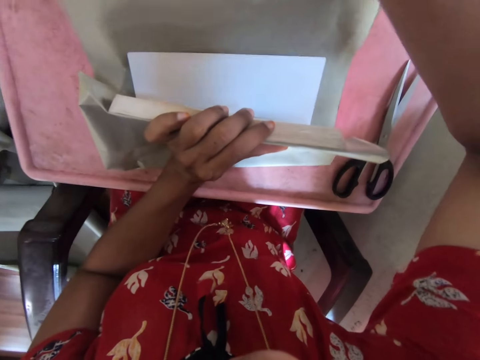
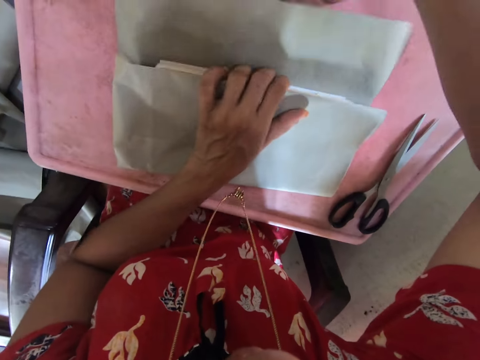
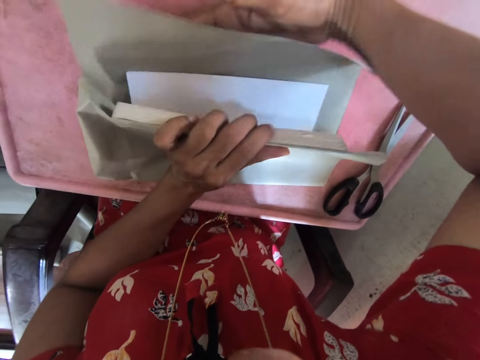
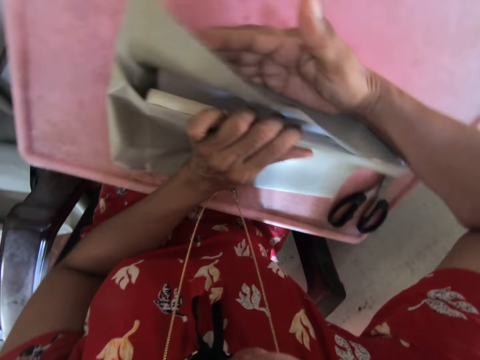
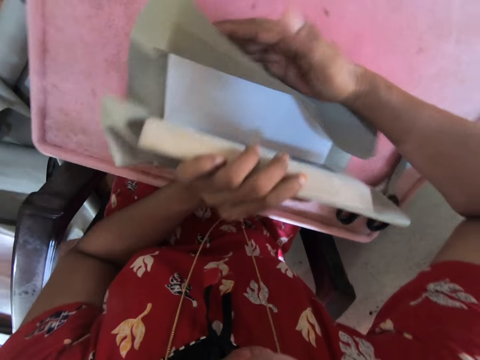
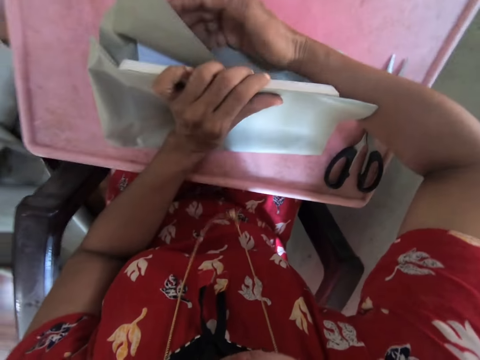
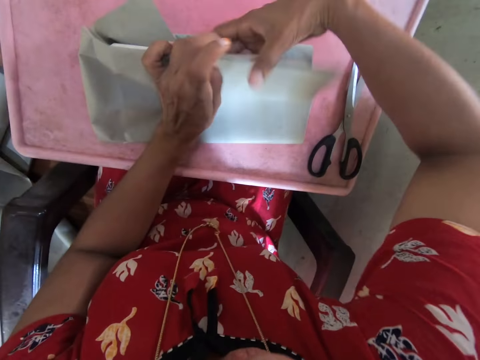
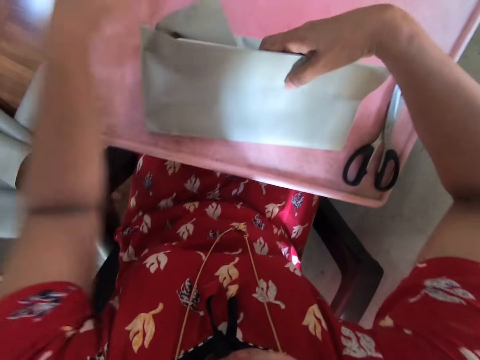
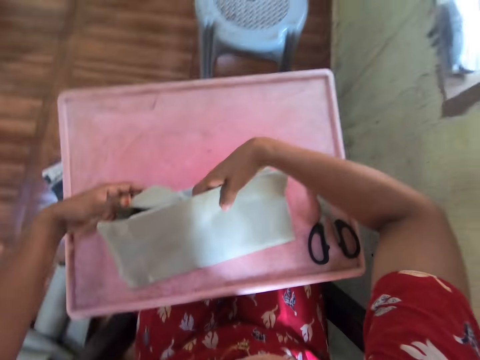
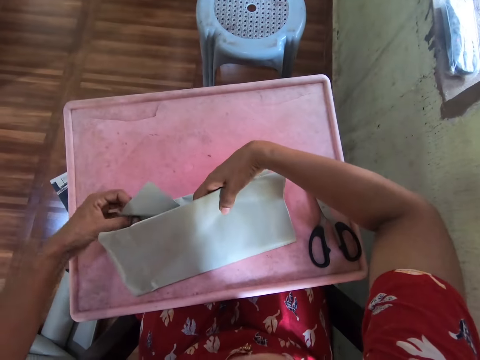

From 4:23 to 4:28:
The camera wearer folds the cardboard with her right hand.

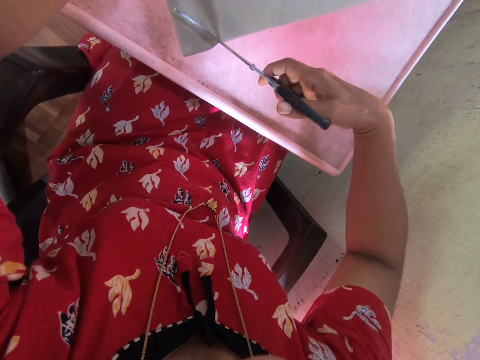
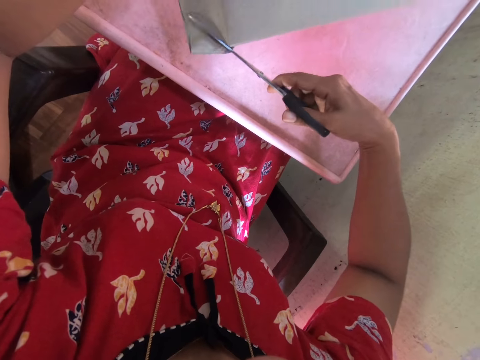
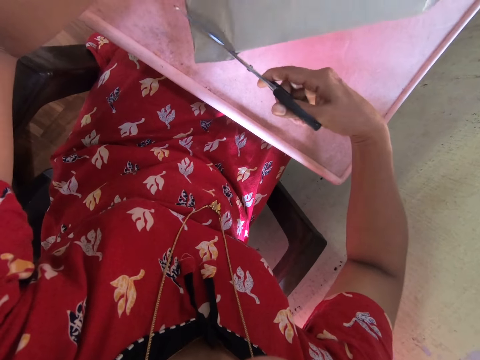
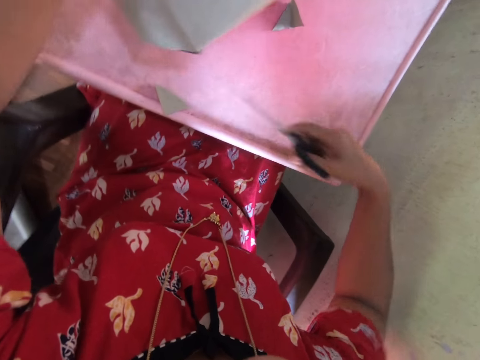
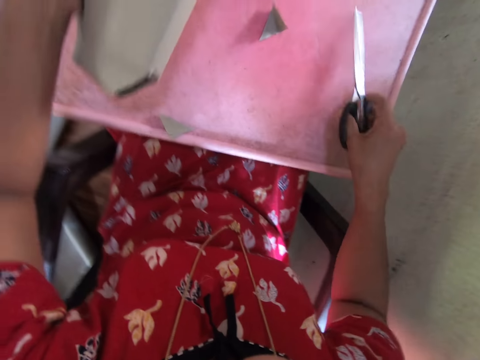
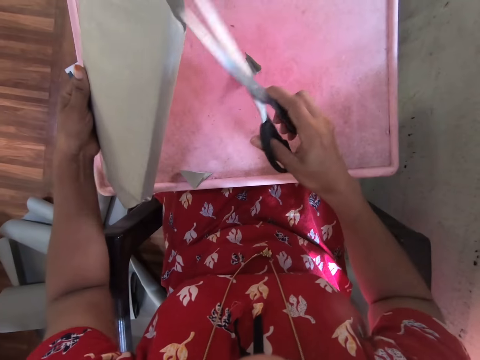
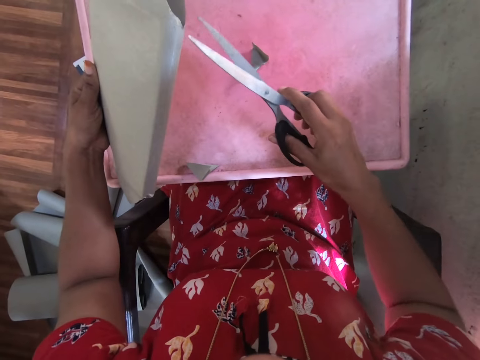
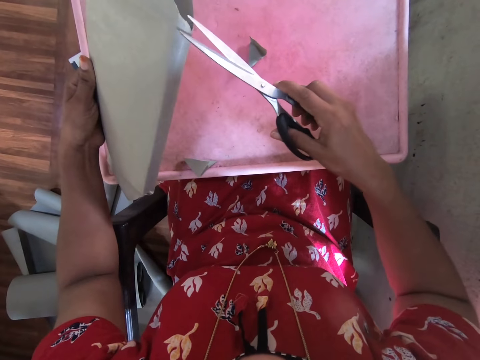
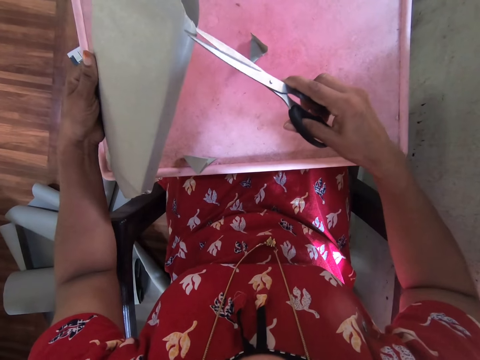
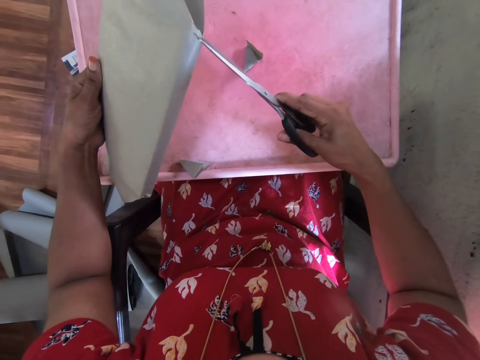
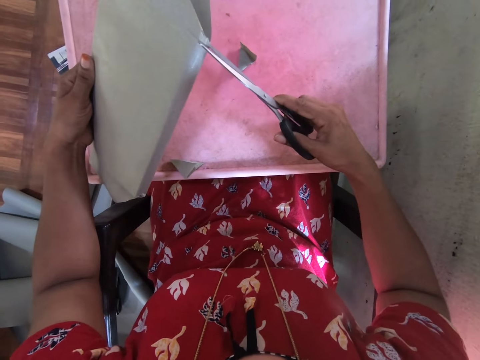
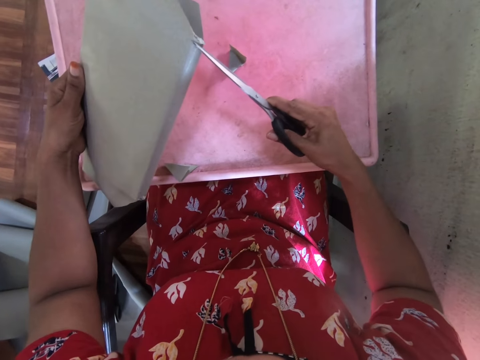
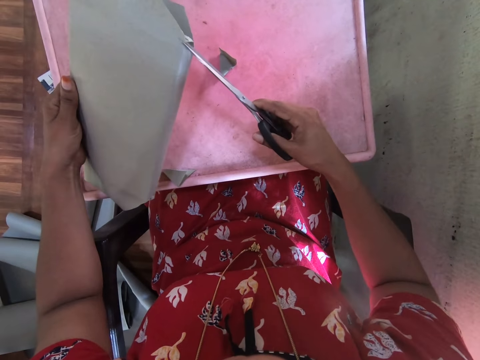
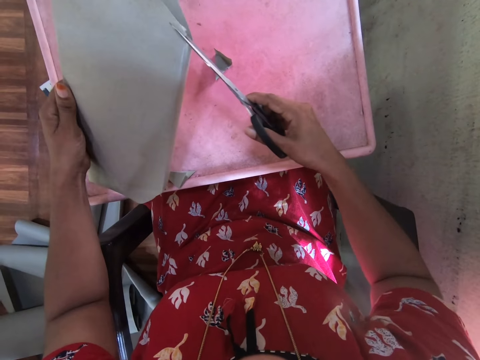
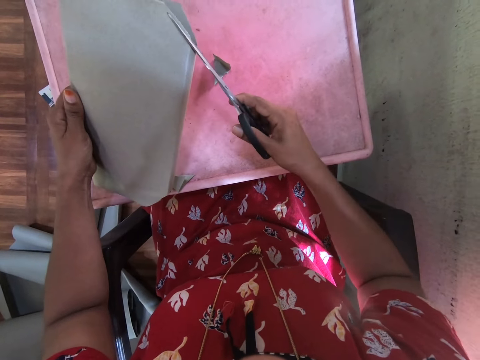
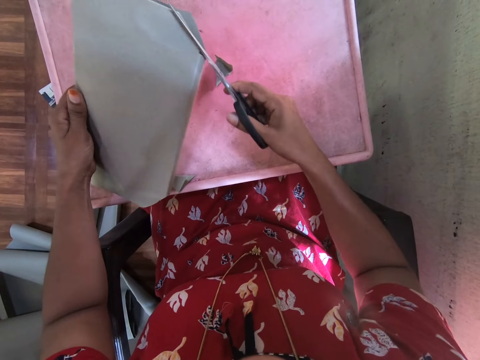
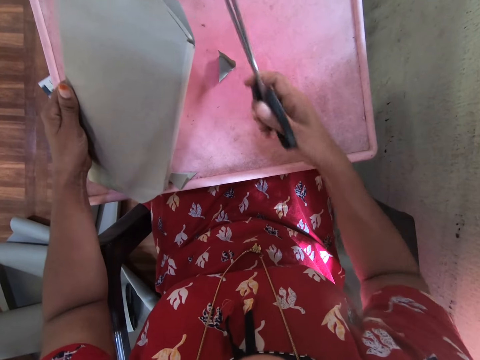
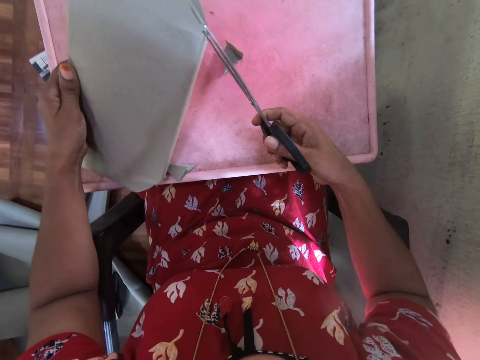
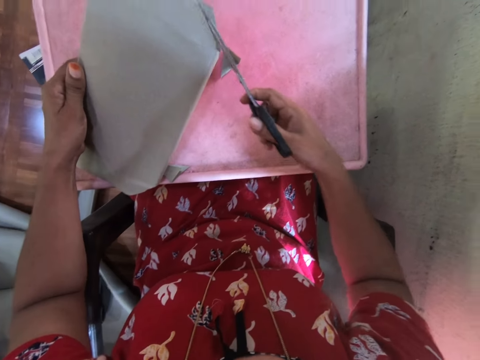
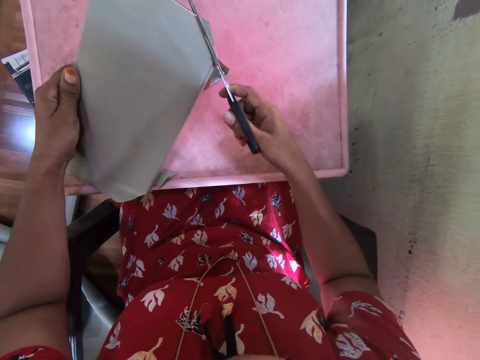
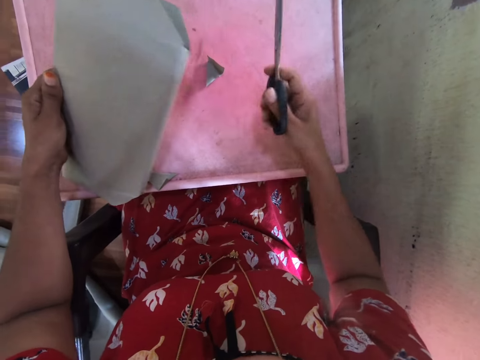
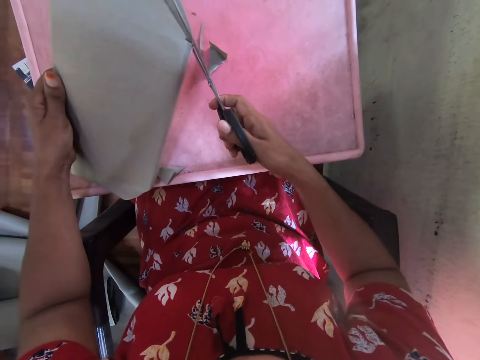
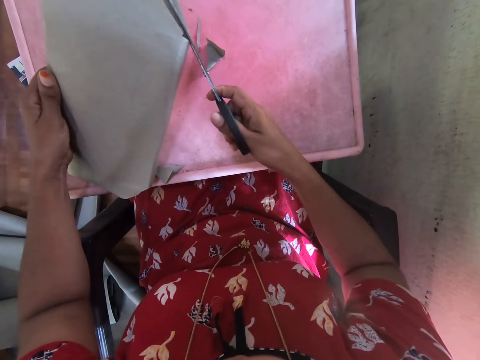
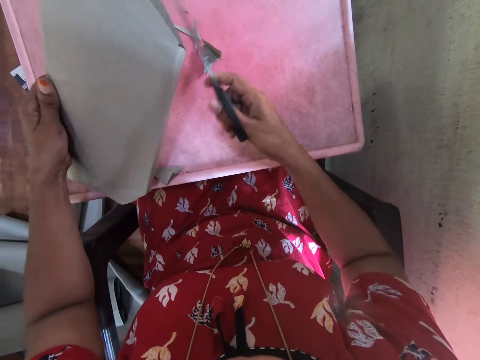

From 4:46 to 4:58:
The camera wearer hits the table with the pair of scissors in her right hand. She cuts the cardboard paper in her left hand with the pair of scissors in her right hand.

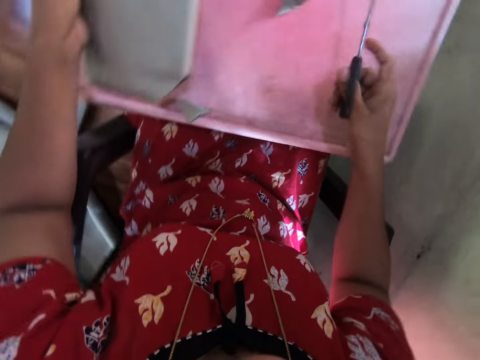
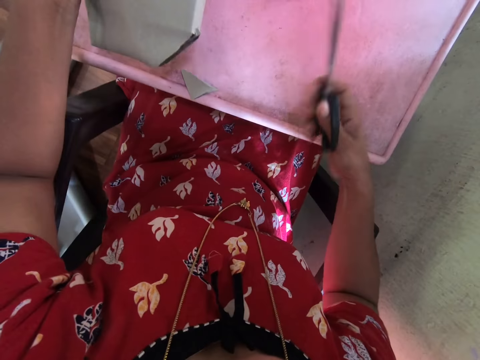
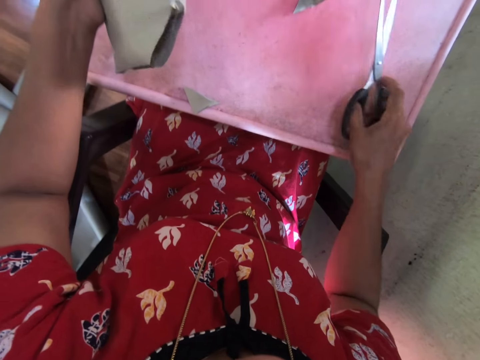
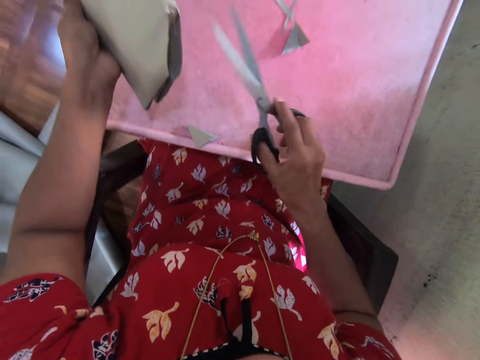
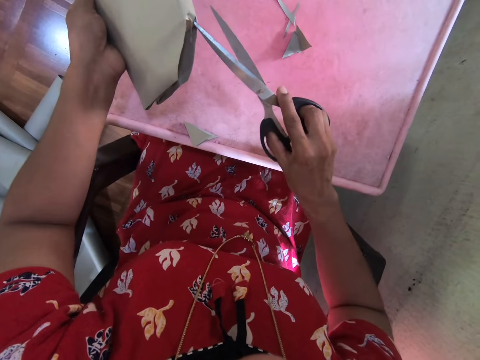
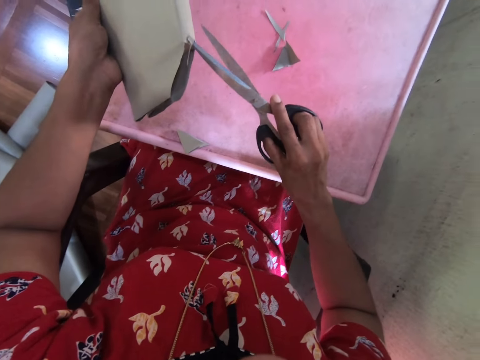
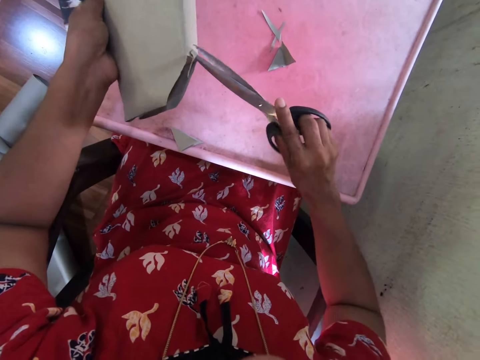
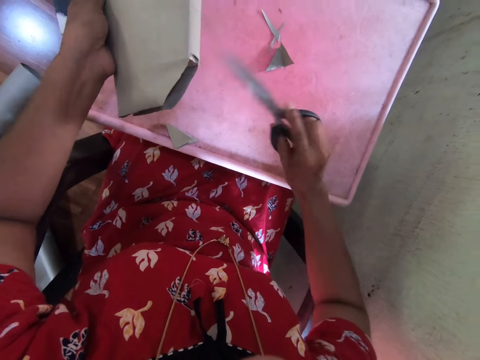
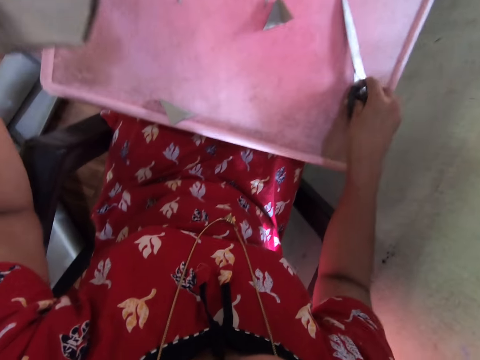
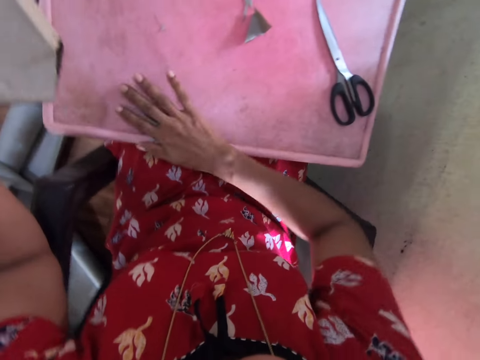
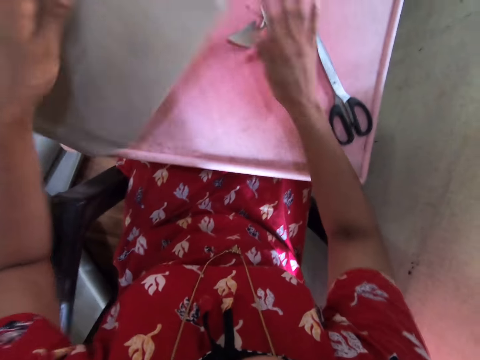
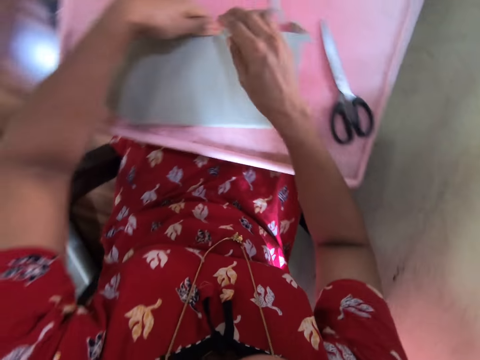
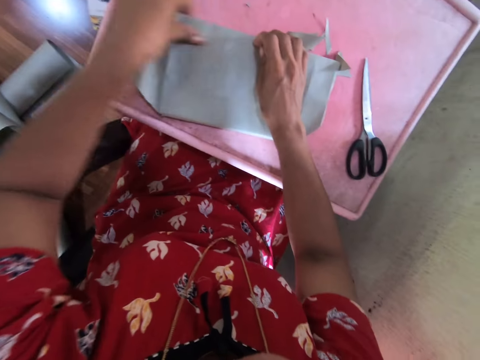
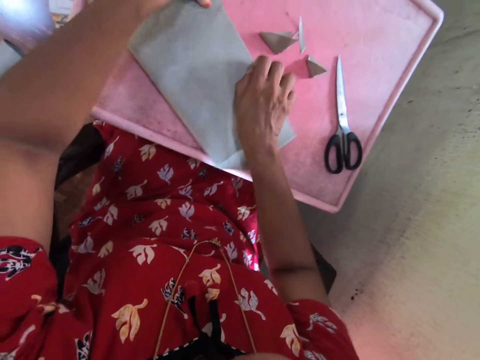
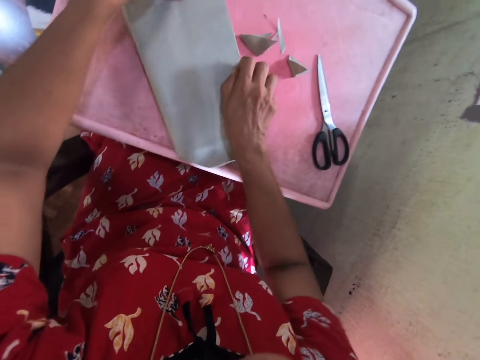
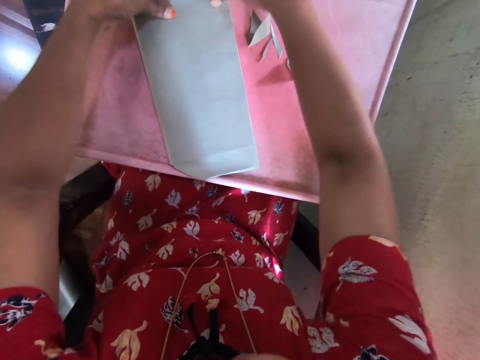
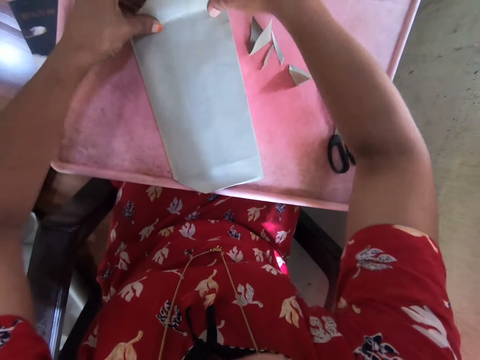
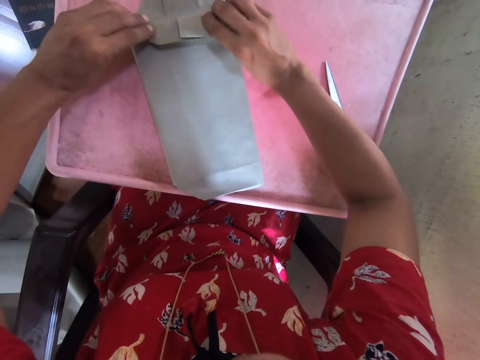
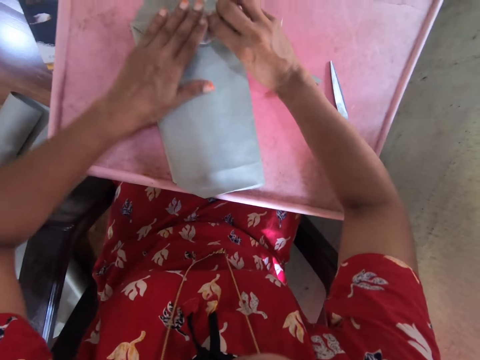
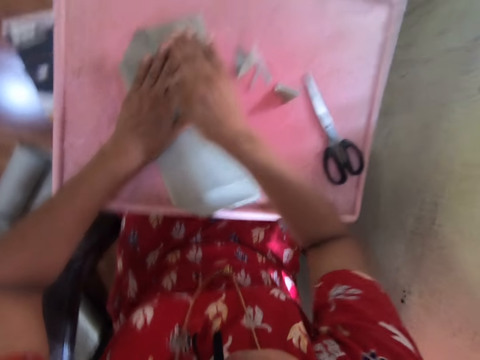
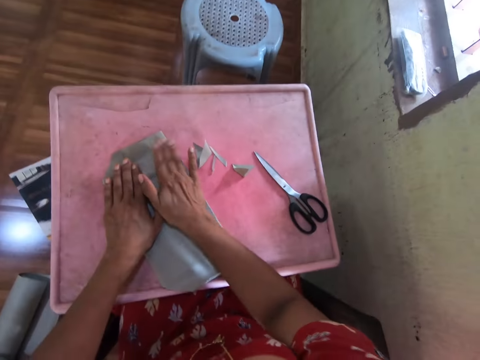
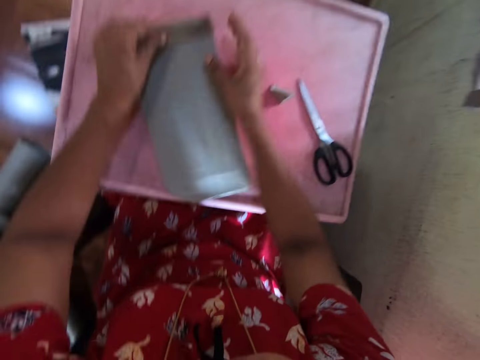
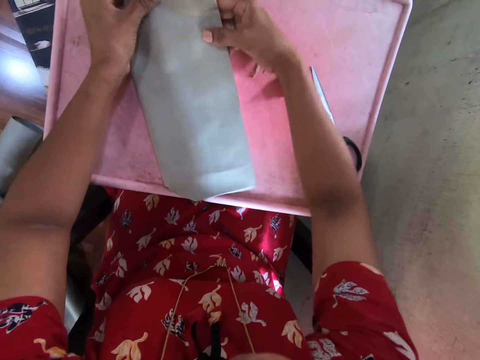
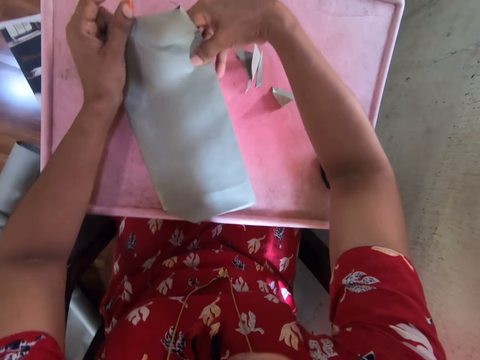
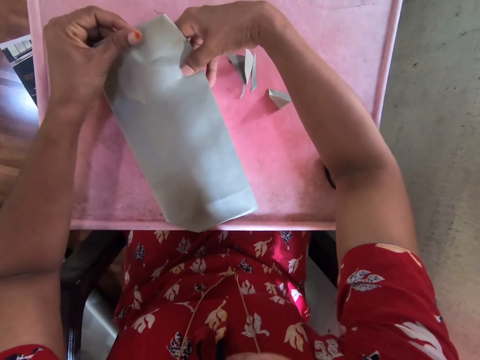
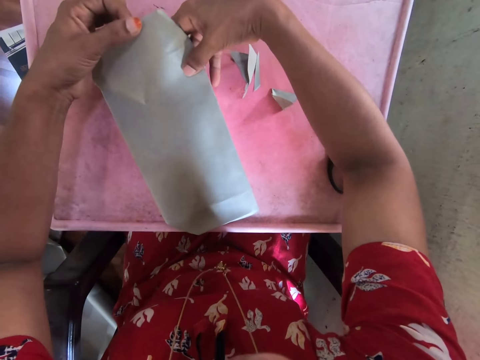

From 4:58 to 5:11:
The camera wearer drops a pair of scissors on the table with her right hand. She gathers the cardboard paper debris on the table with her left hand. She drops the book on the table with her left hand. She wraps the book on the table with the cardboard paper in both hands. She folds a paper.
